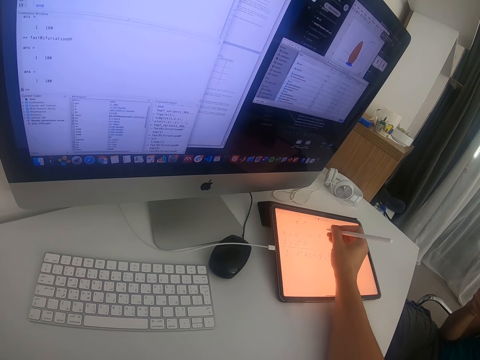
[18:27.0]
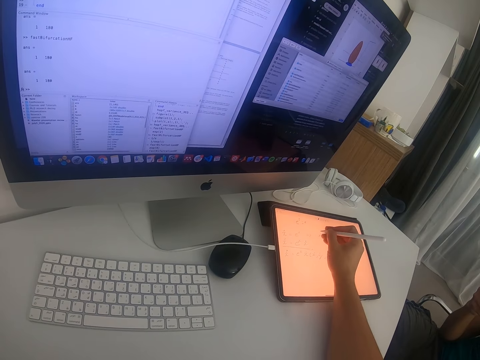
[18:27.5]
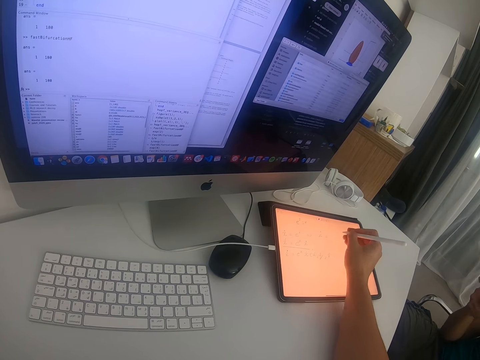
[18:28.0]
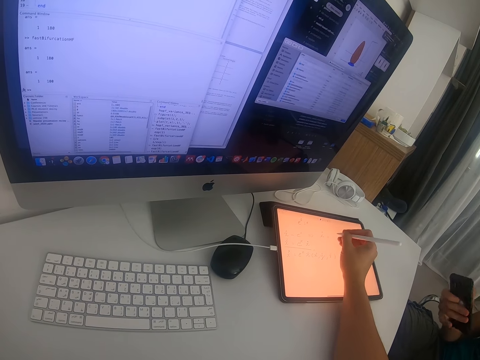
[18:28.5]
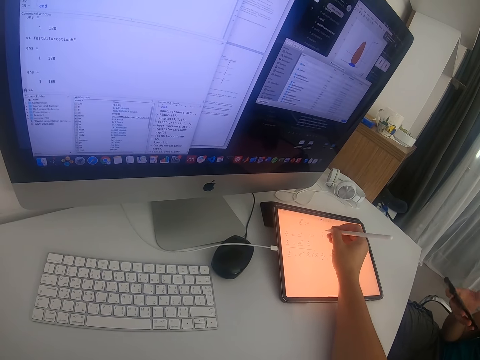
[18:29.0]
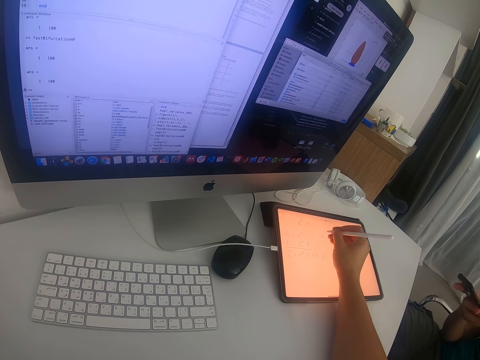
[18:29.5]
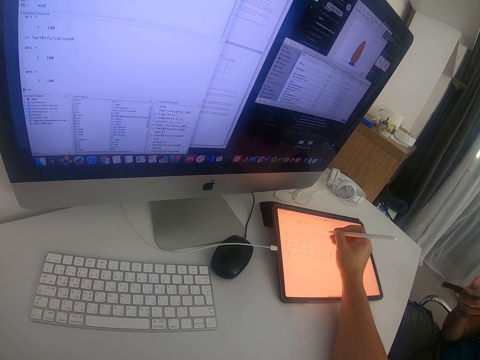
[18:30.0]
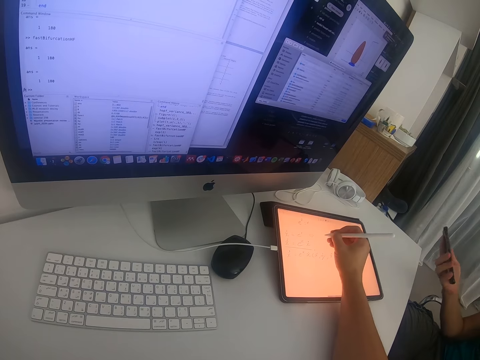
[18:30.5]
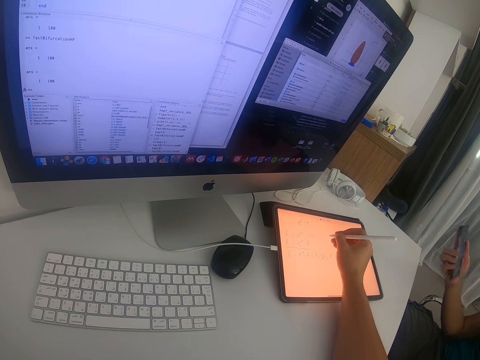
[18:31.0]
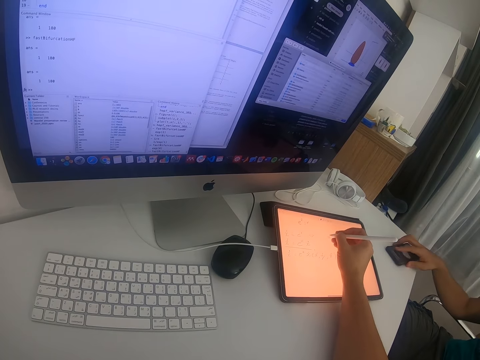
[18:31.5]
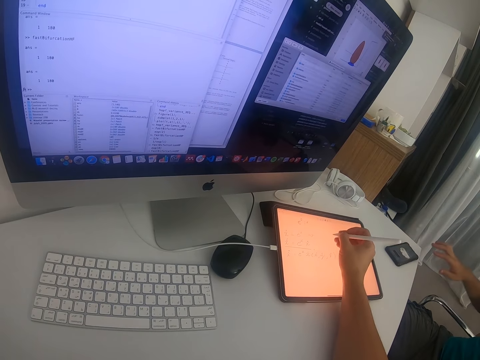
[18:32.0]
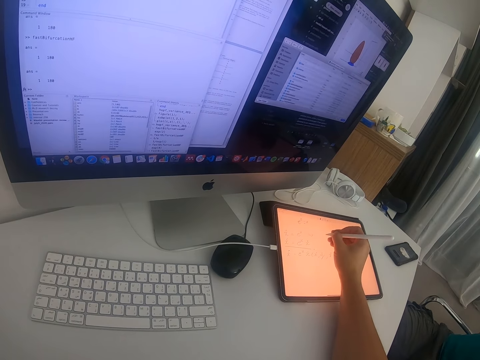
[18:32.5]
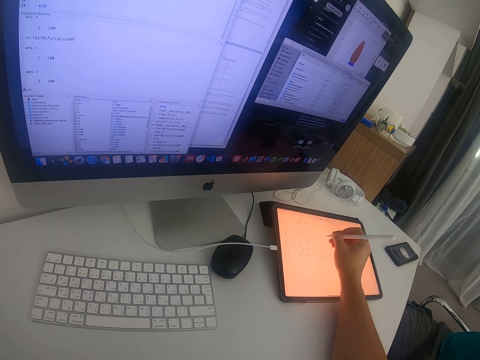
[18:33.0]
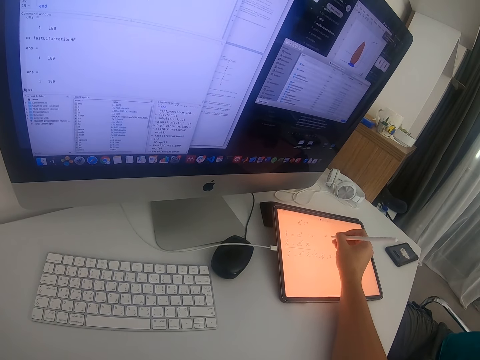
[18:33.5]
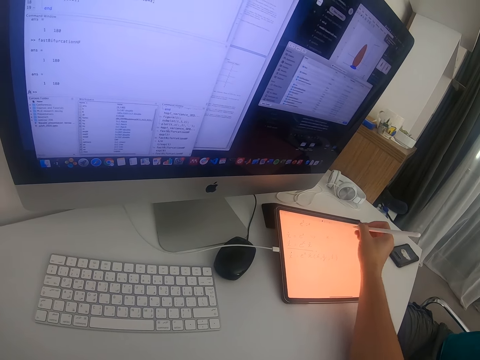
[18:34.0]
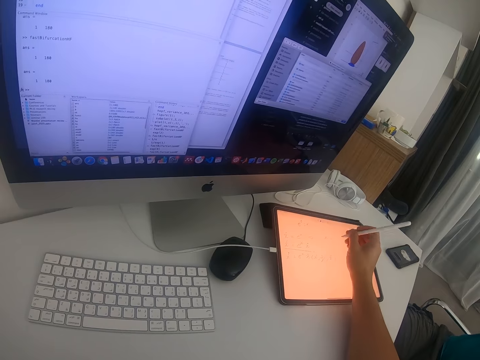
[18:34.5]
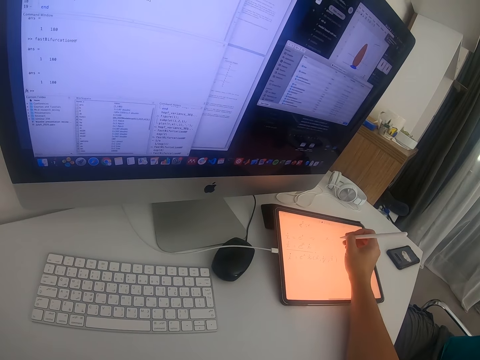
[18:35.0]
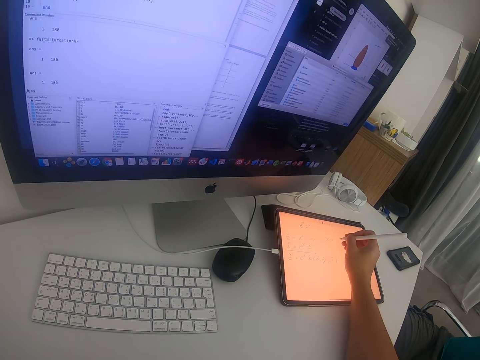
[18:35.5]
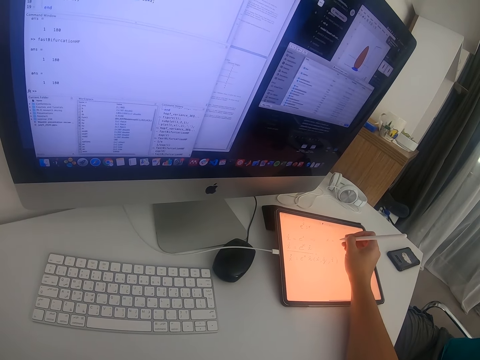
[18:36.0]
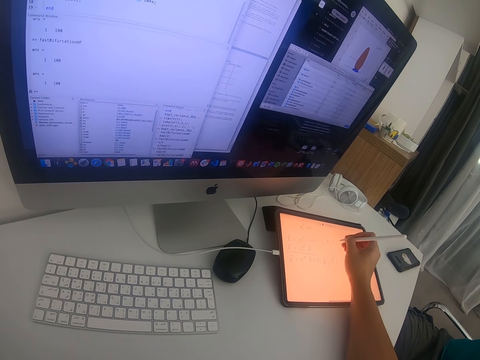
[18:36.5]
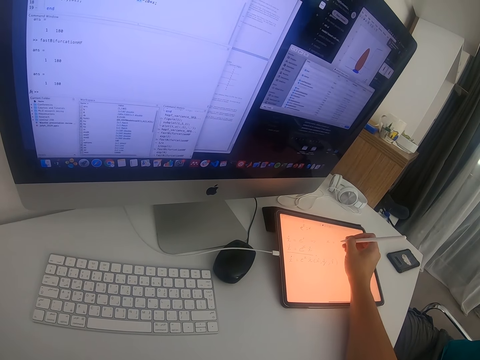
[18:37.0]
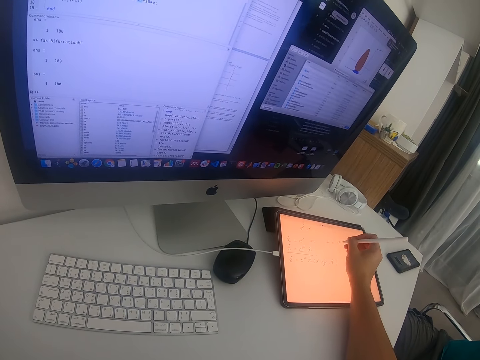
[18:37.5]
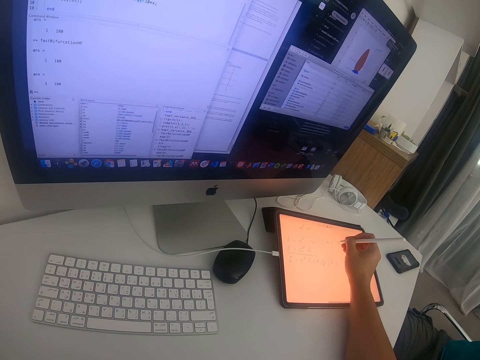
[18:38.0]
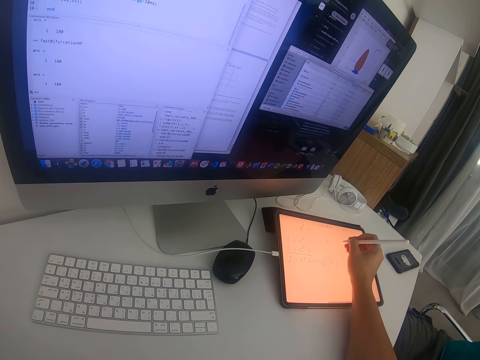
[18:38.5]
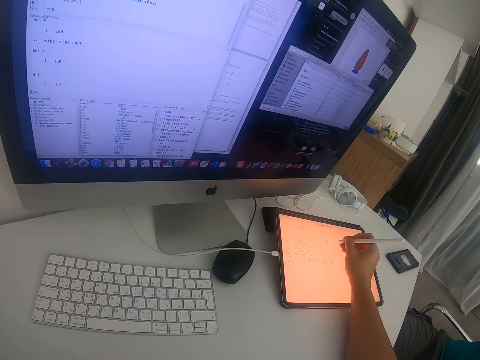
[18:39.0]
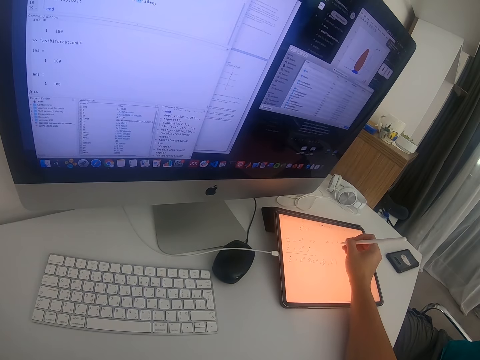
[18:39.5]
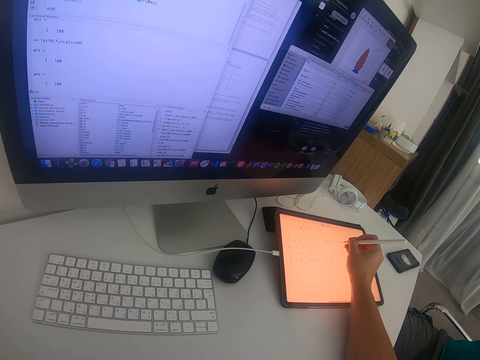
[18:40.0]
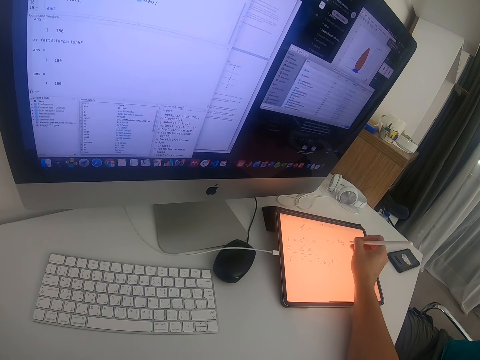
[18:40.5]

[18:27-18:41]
A person puts down the phone on the table. The camera wearer writes on the tablet.

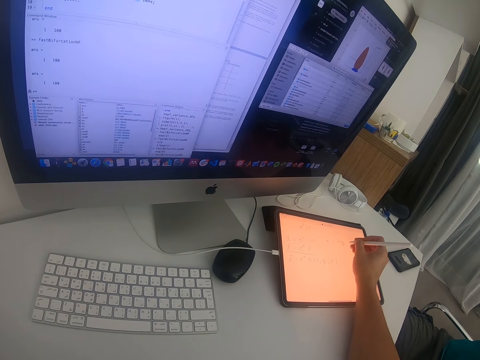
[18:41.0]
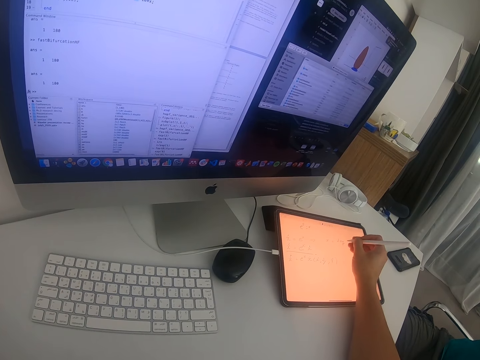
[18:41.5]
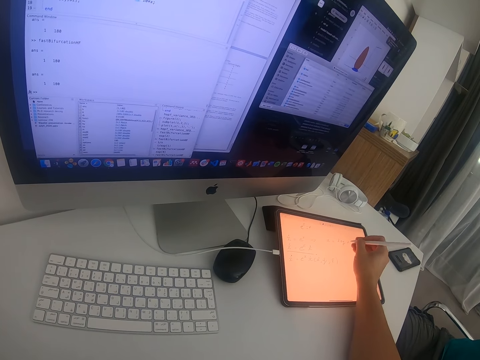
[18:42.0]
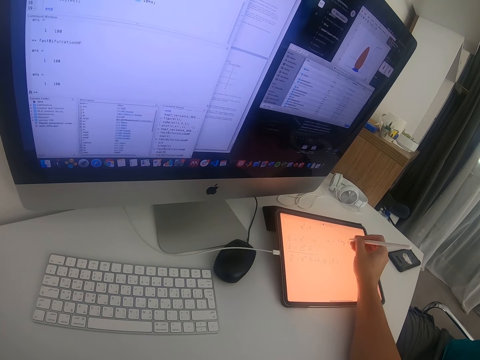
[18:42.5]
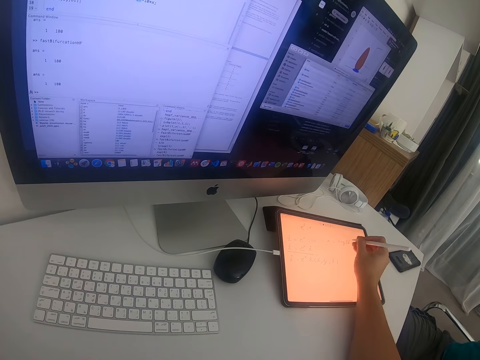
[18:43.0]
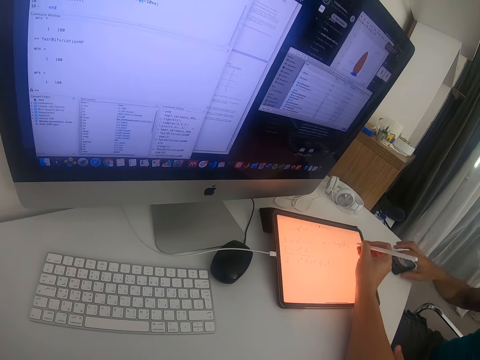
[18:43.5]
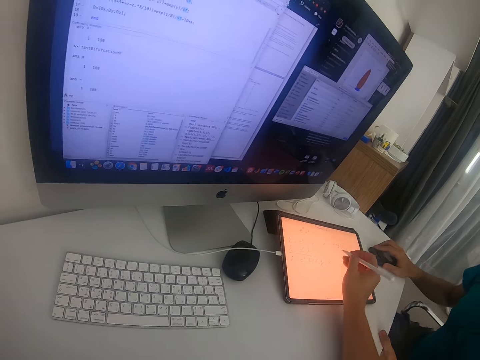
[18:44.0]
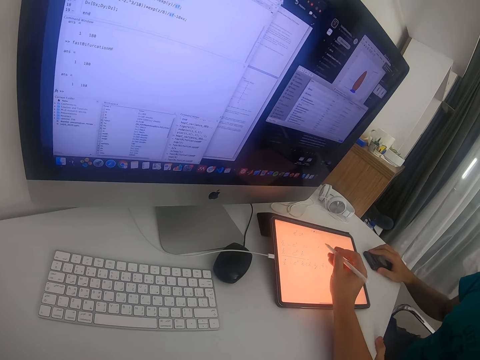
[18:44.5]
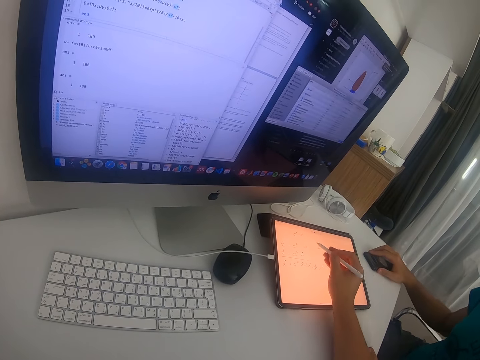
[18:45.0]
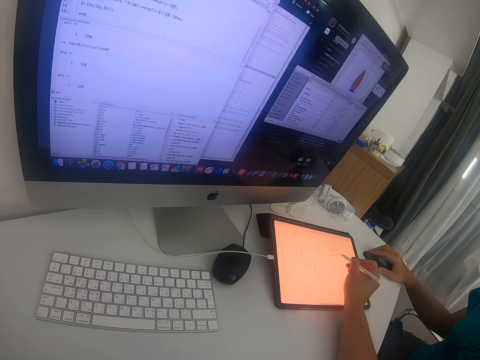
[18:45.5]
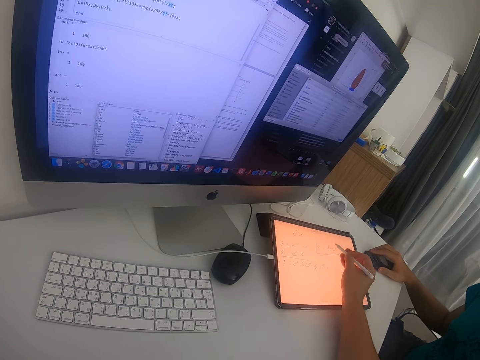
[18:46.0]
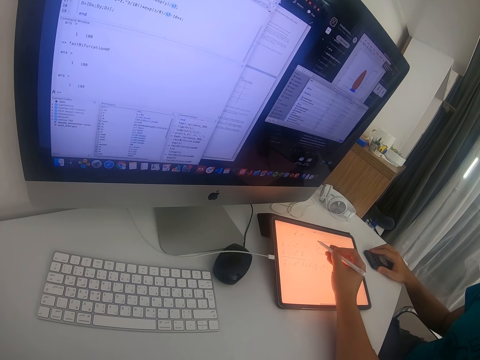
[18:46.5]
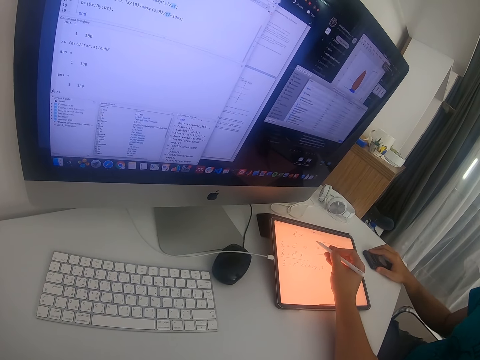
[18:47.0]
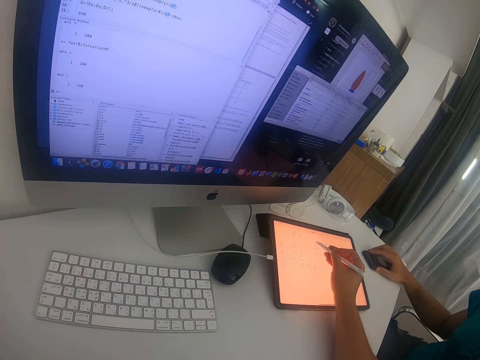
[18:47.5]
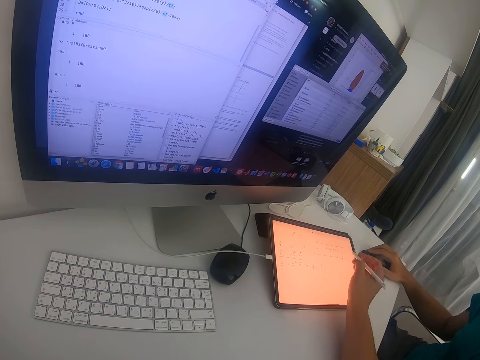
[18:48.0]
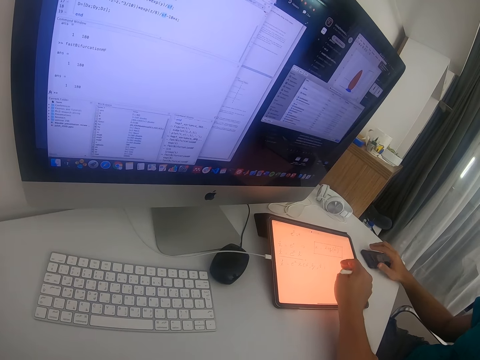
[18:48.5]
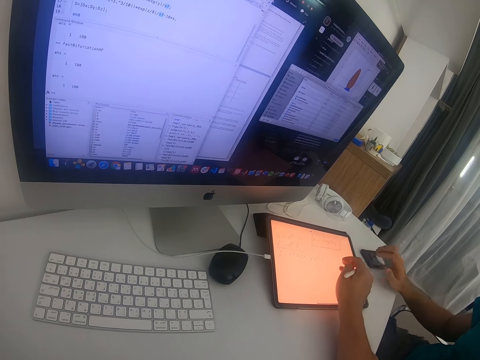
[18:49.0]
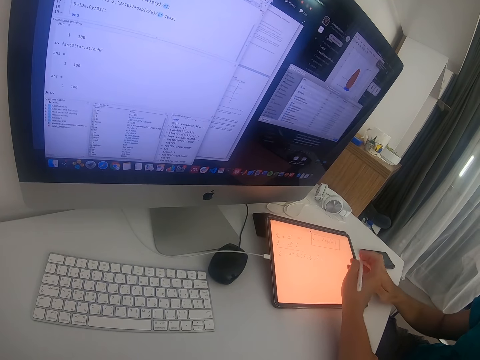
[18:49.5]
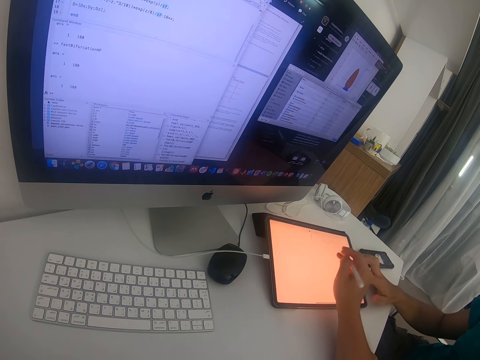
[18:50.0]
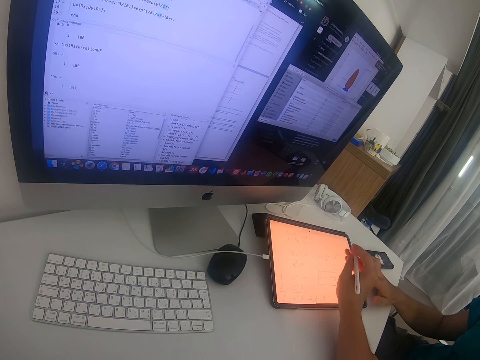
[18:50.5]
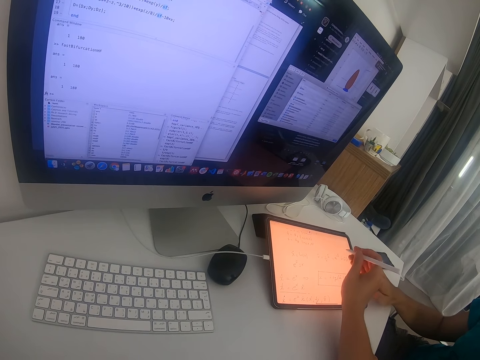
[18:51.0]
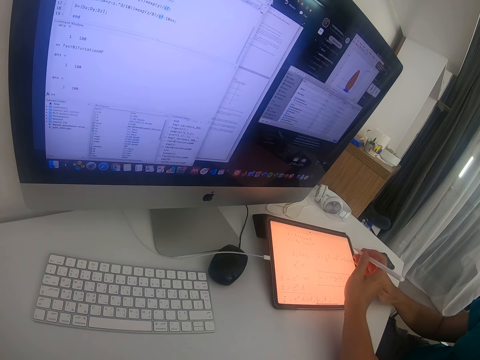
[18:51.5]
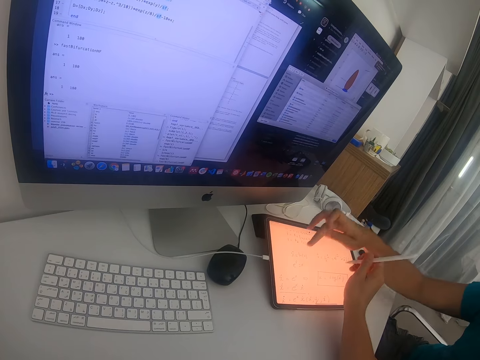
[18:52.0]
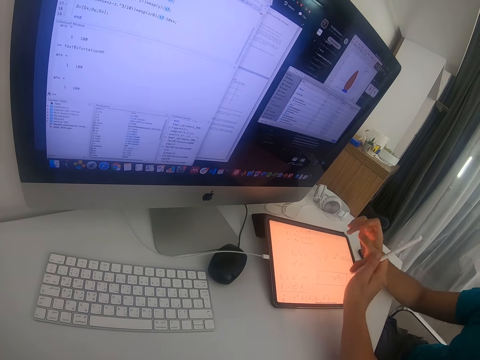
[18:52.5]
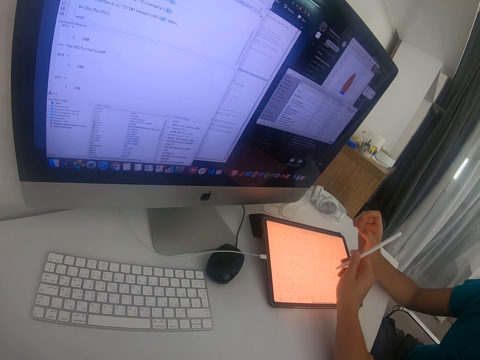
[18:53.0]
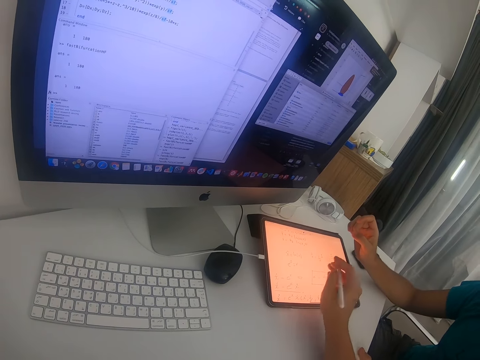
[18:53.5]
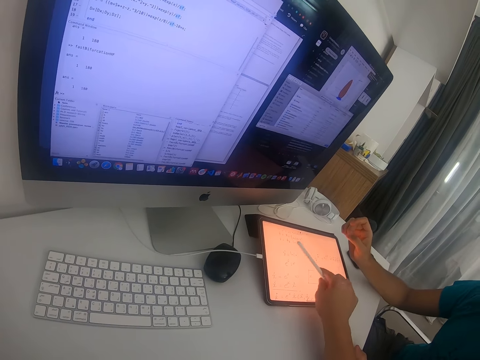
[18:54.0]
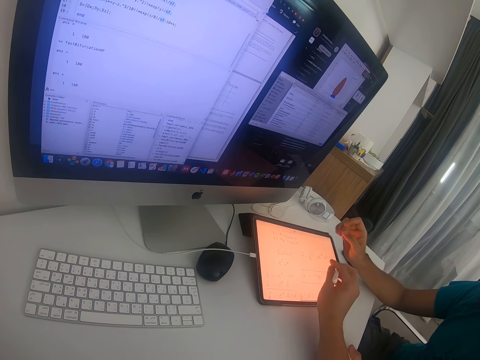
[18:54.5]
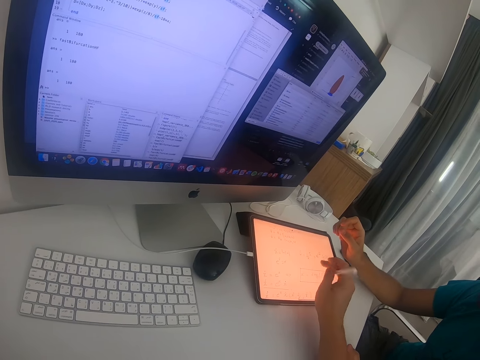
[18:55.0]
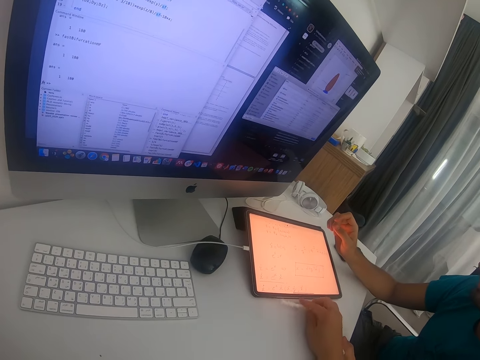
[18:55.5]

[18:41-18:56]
A person picks up the phone. The camera wearer talks to the person. The person interacts with the camera wearer. The person touches the tablet. The camera wearer points at the tablet.
